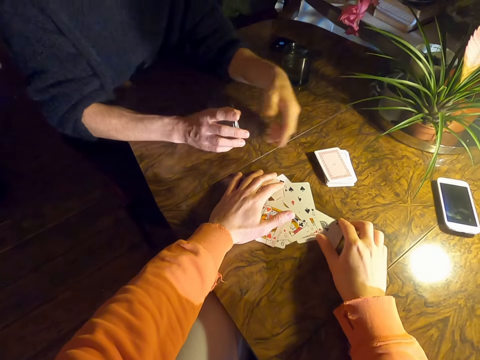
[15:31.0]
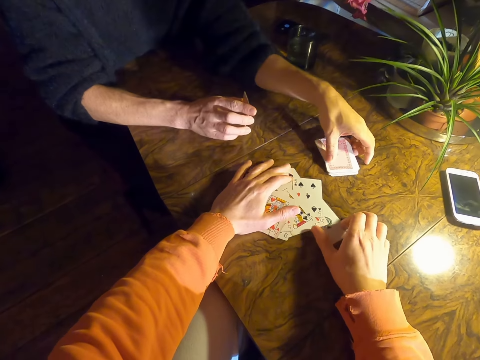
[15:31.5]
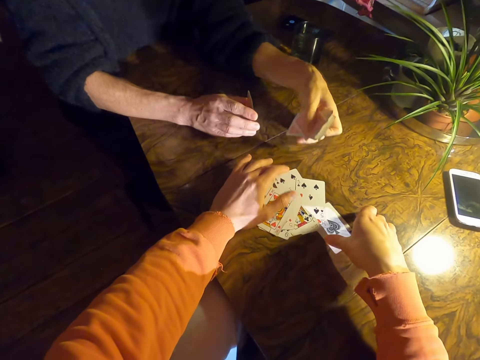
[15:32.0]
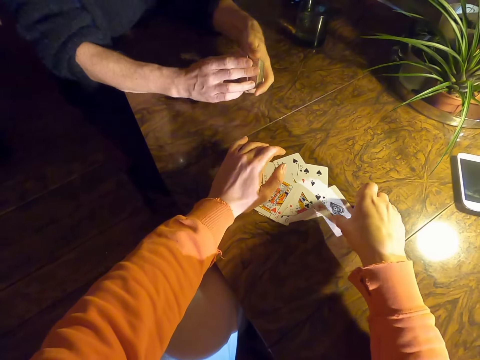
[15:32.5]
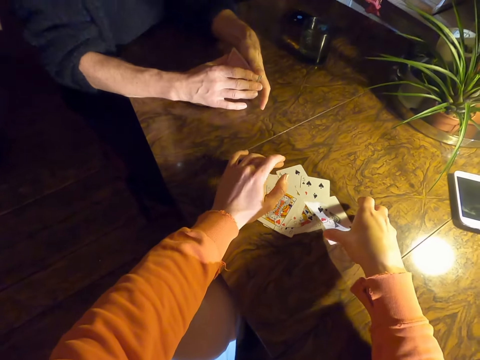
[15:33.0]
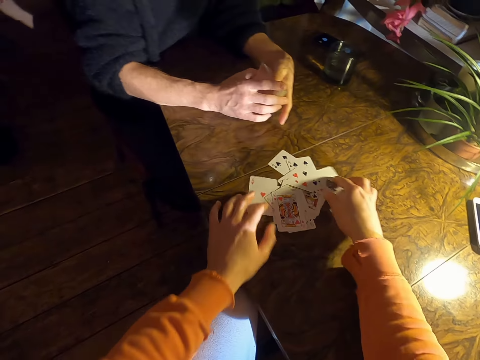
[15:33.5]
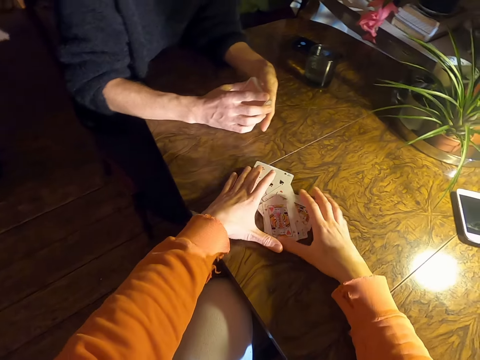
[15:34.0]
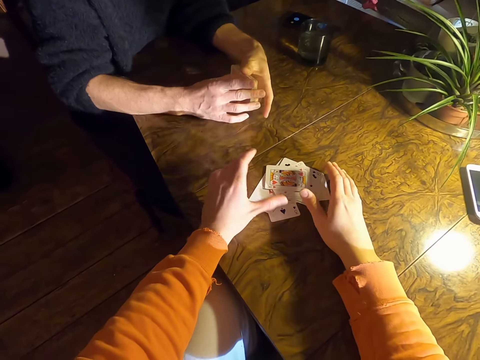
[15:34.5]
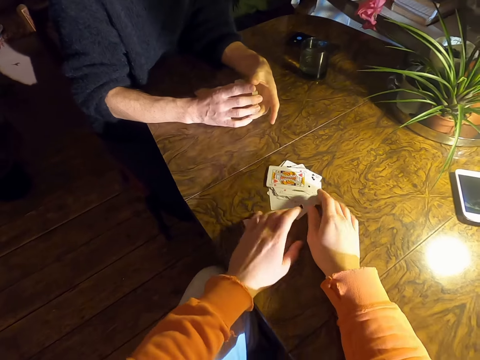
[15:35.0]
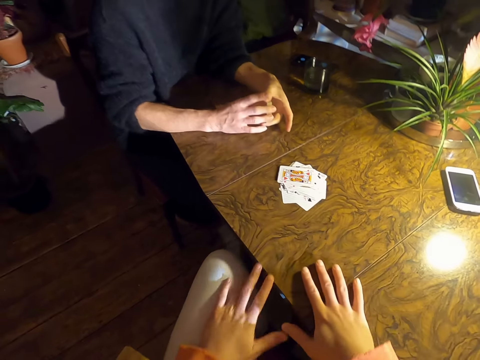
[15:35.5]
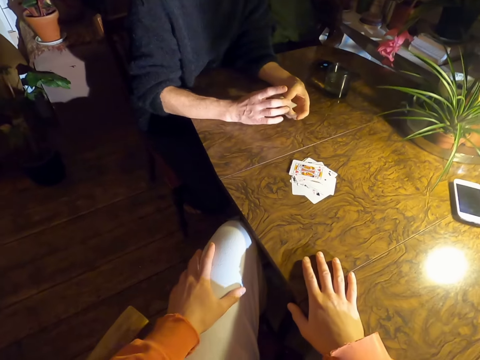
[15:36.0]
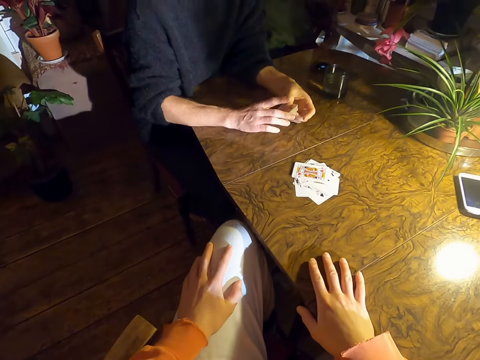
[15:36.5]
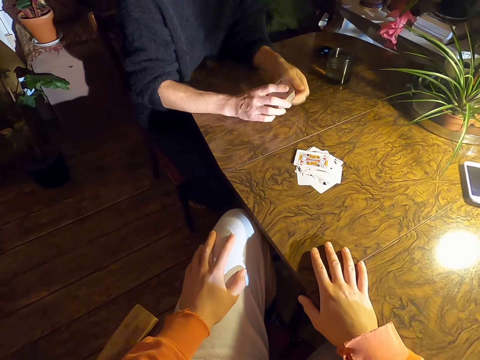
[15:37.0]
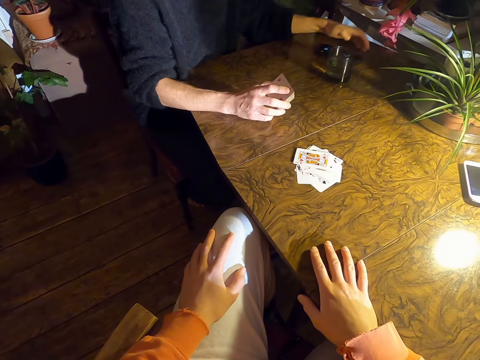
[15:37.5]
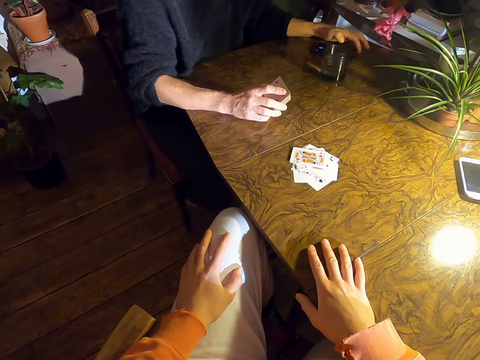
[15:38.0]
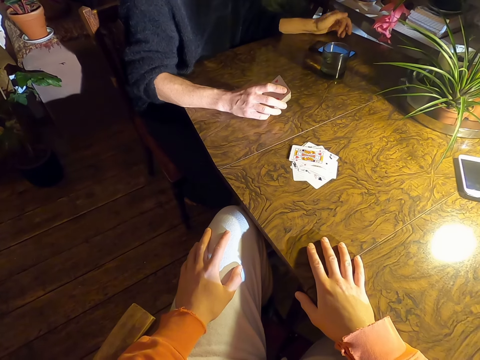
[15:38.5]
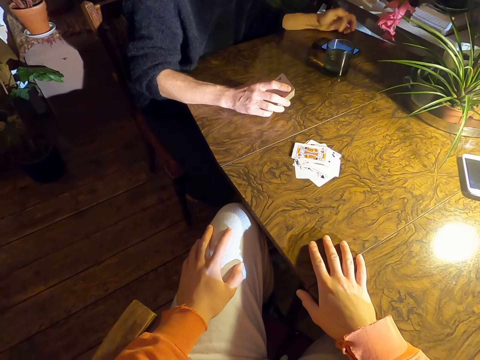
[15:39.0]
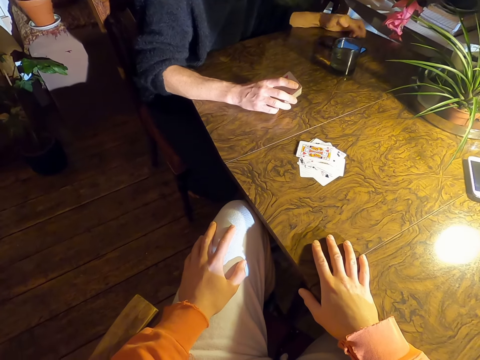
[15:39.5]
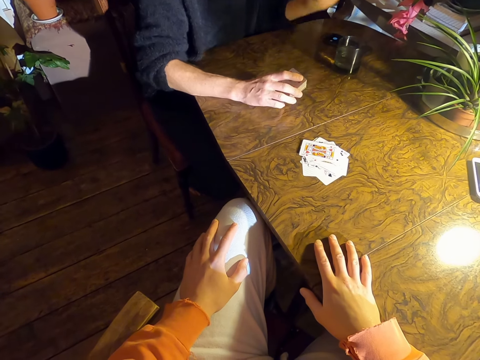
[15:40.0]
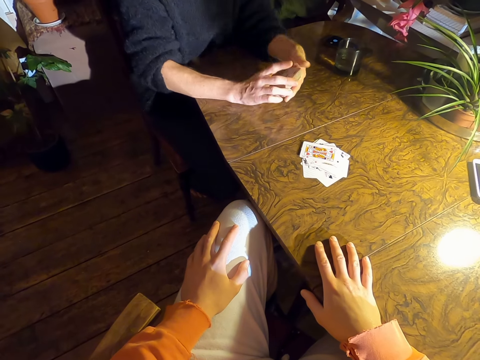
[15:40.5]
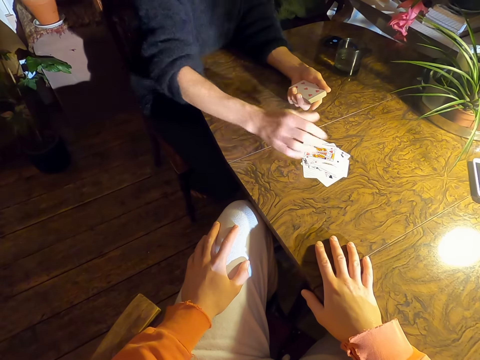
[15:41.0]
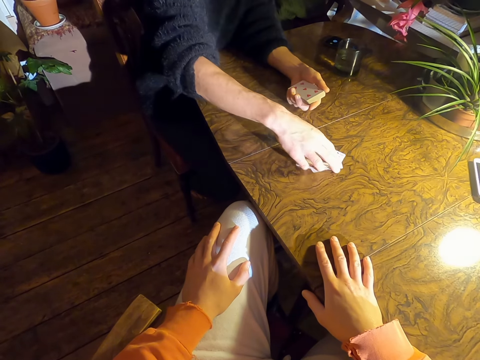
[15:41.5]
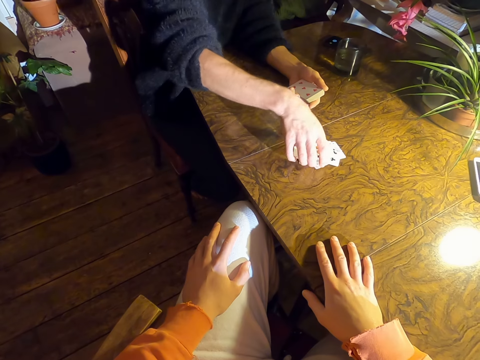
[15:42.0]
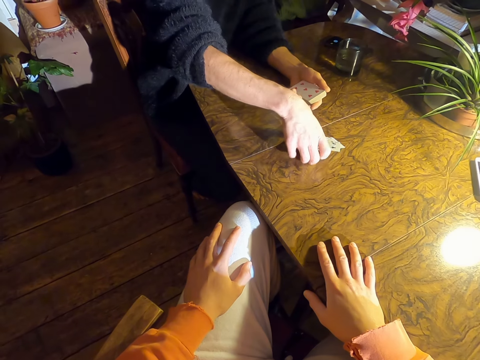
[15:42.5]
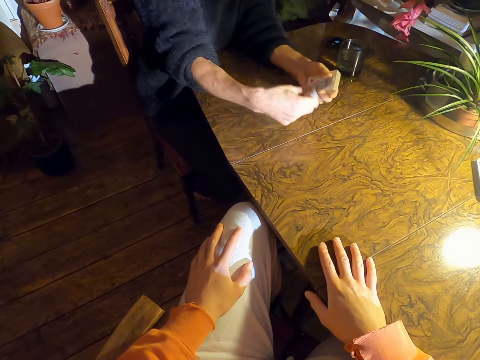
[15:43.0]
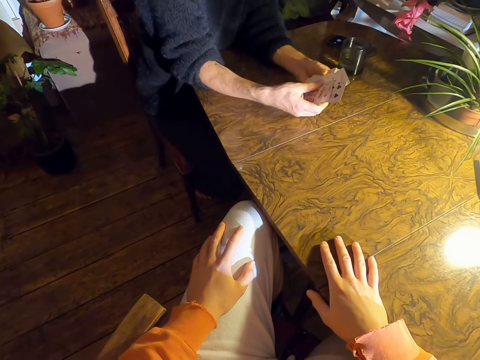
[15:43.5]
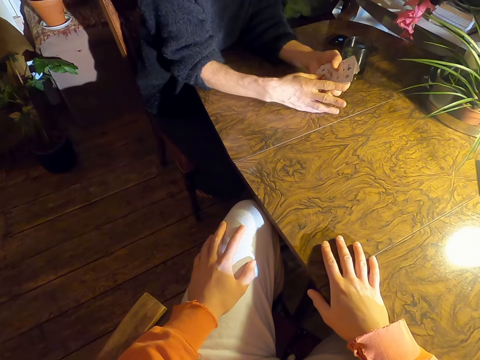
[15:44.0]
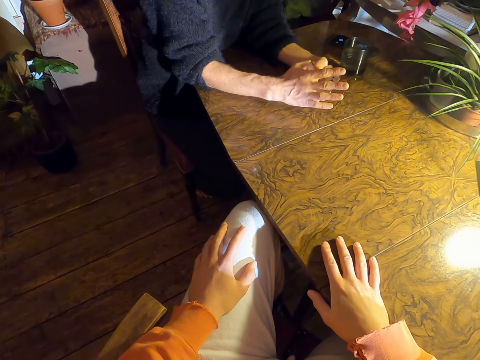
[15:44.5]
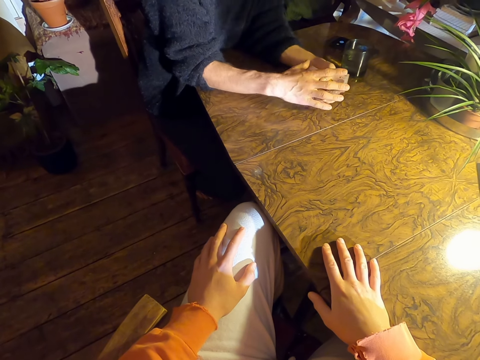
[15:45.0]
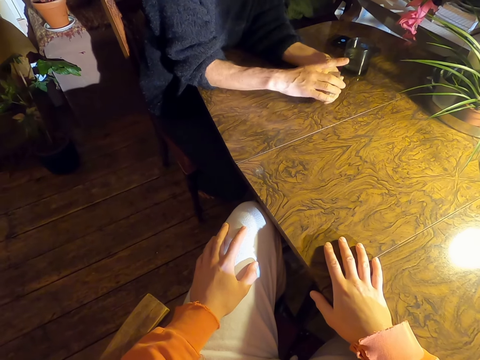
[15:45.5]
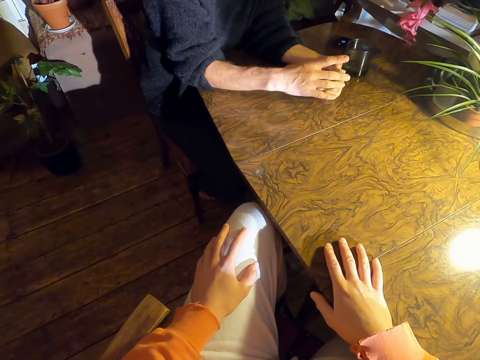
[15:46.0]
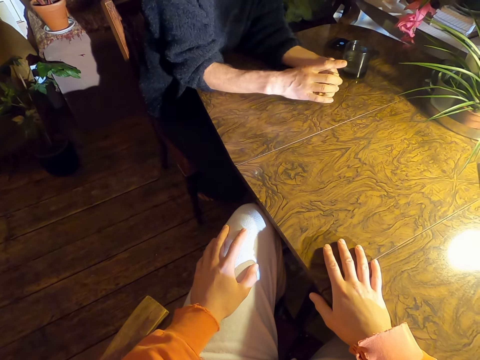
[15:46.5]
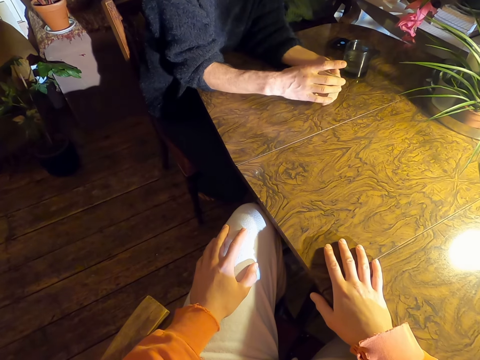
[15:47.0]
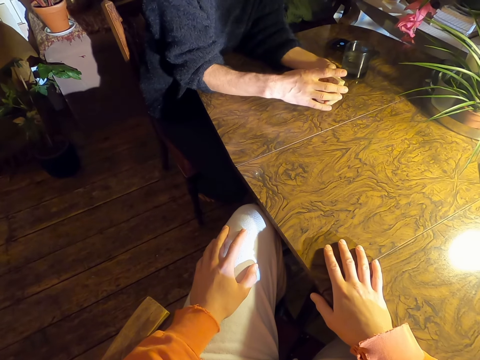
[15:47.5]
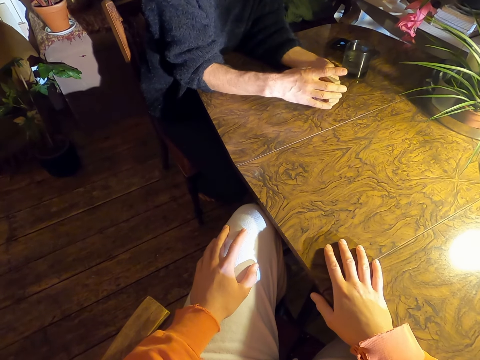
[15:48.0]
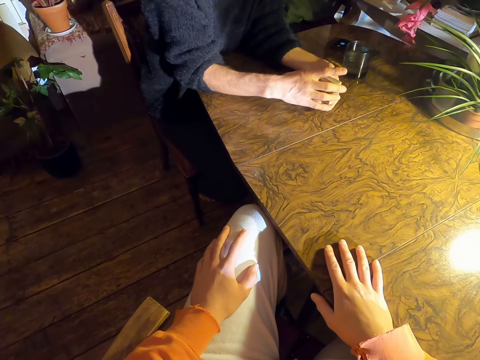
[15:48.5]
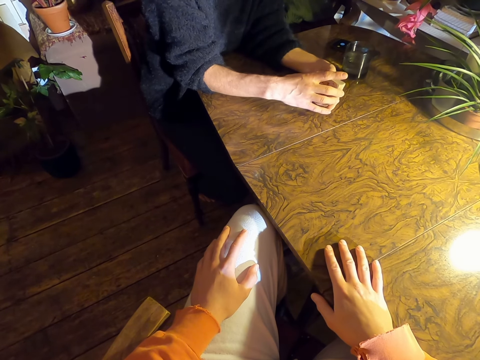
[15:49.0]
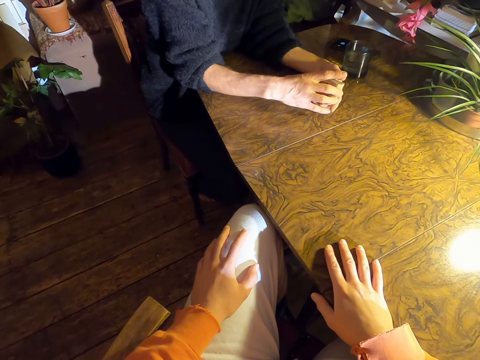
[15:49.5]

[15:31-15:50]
A man picks up the cards on the table. The camera wearer looks around. The man scrolls the phone. He operates on his phone. He collects the other cards on the table. He arranges the cards.

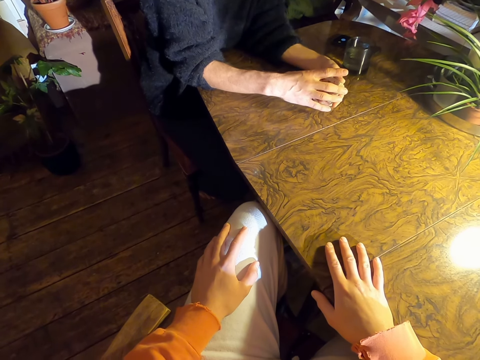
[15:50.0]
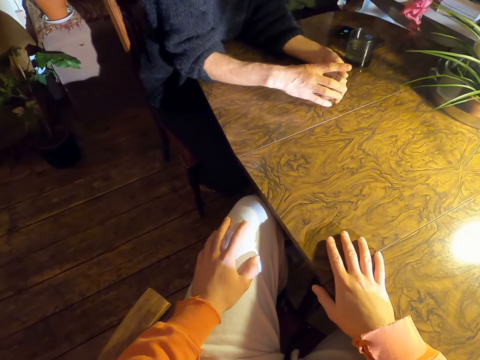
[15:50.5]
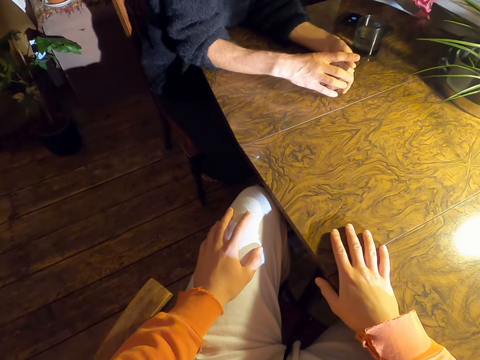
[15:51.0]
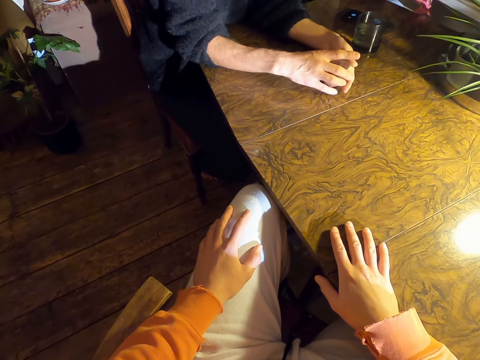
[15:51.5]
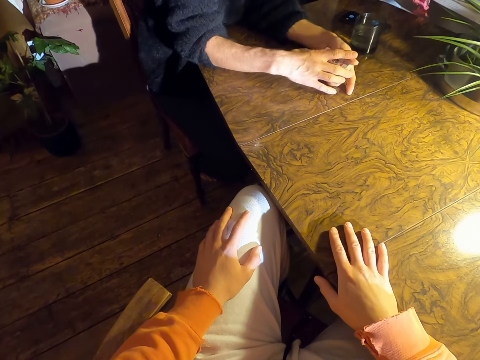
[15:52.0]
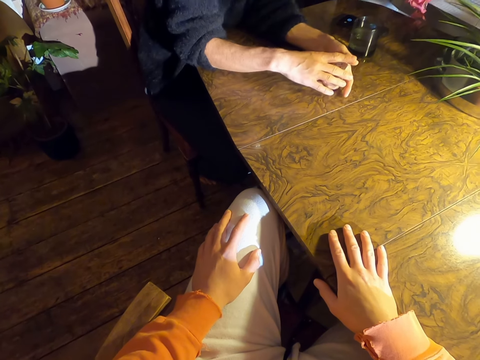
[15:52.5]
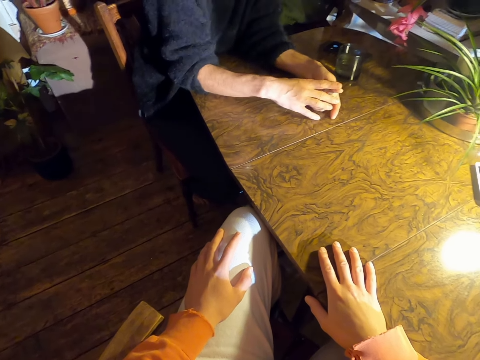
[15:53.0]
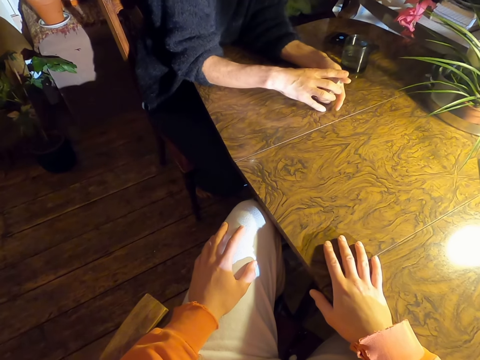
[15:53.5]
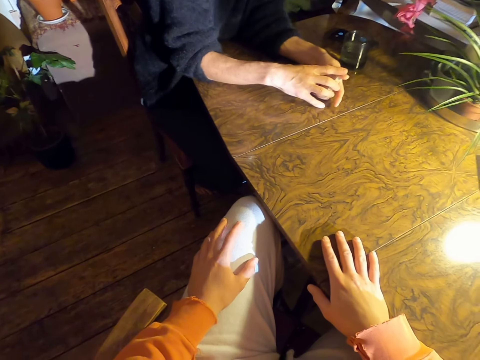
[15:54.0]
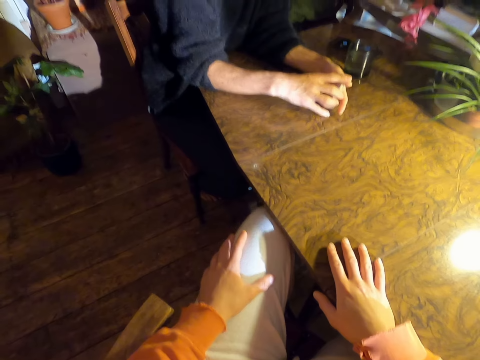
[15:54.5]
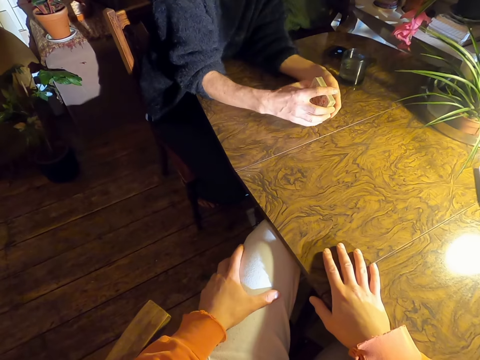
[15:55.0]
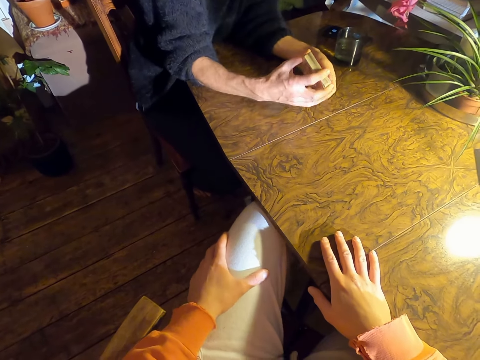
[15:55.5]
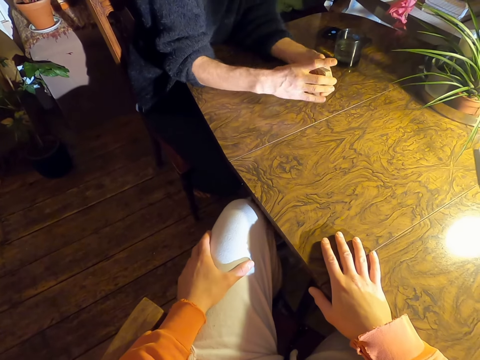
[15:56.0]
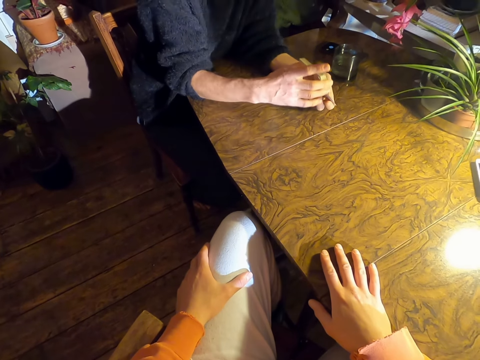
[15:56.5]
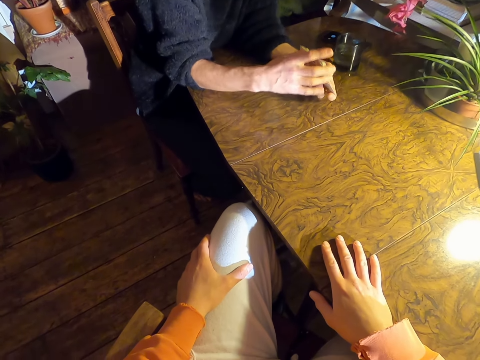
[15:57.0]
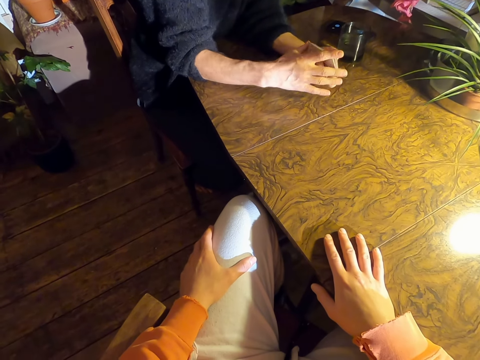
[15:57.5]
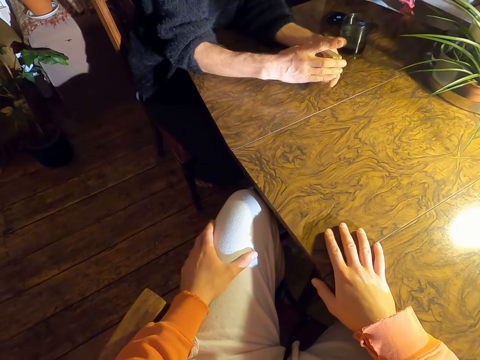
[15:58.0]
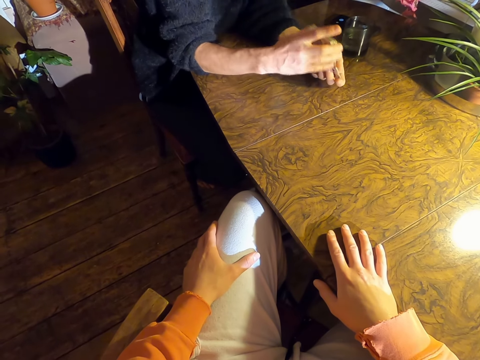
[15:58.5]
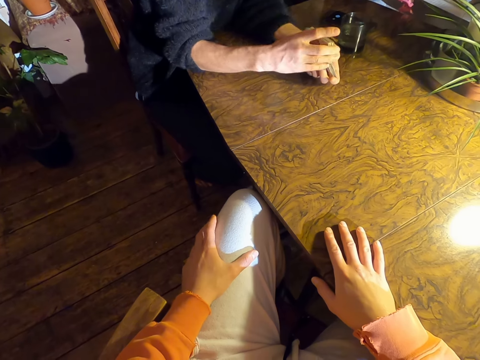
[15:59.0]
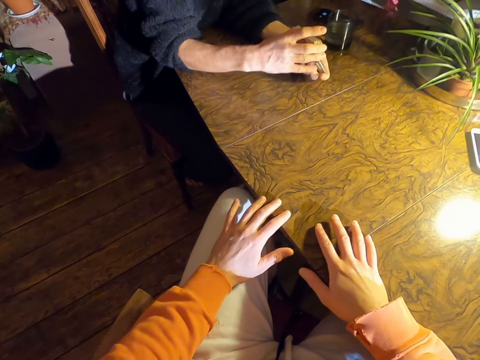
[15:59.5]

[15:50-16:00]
A man shuffles the cards.
